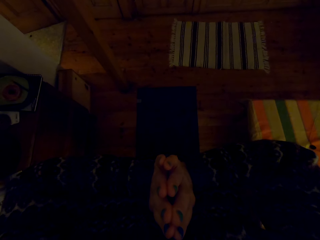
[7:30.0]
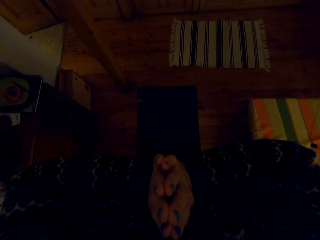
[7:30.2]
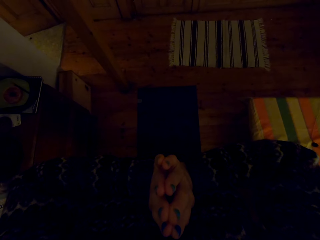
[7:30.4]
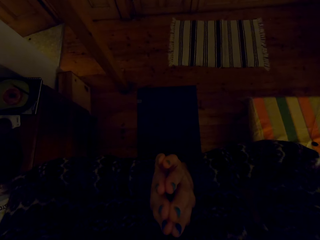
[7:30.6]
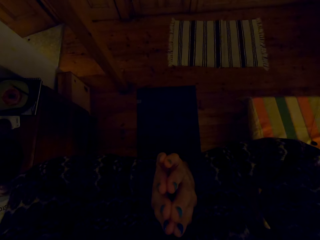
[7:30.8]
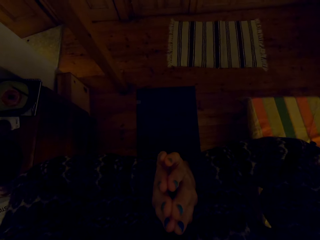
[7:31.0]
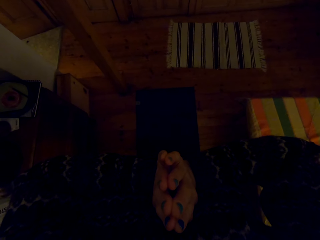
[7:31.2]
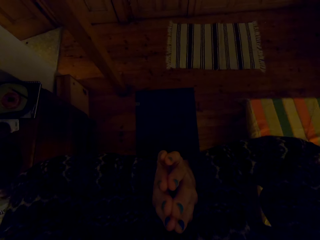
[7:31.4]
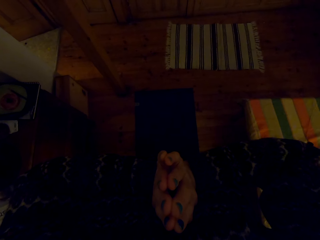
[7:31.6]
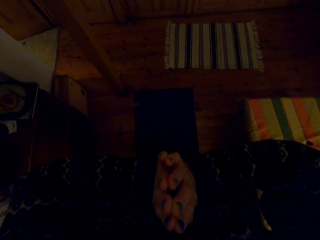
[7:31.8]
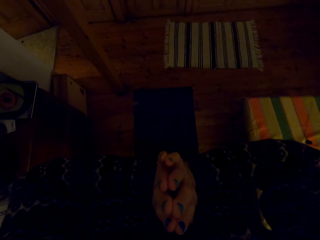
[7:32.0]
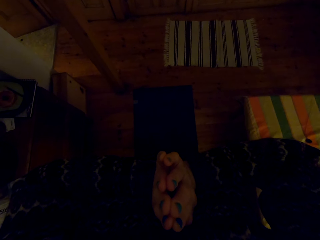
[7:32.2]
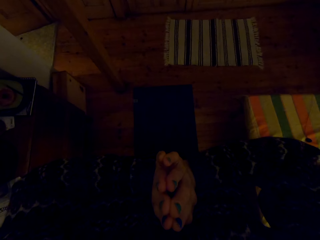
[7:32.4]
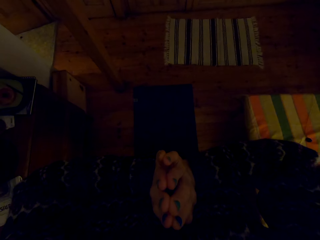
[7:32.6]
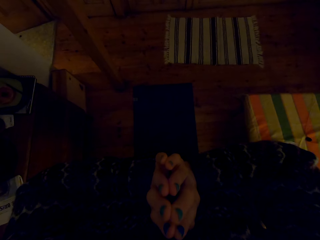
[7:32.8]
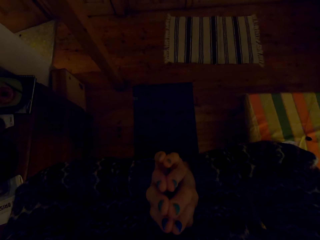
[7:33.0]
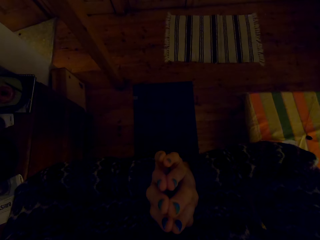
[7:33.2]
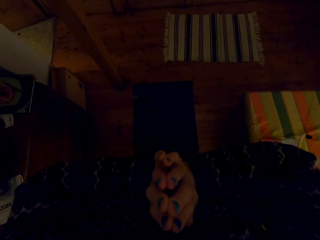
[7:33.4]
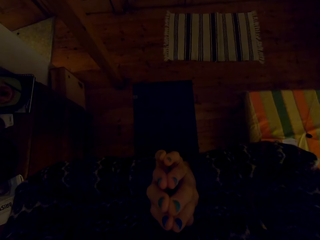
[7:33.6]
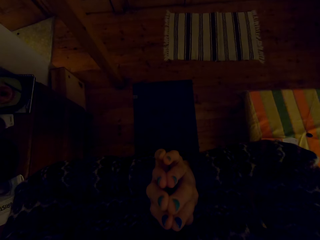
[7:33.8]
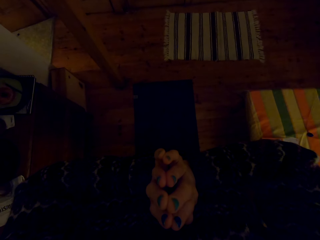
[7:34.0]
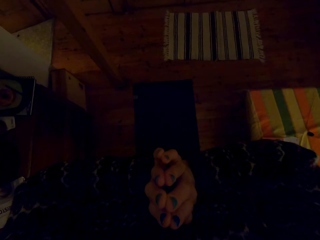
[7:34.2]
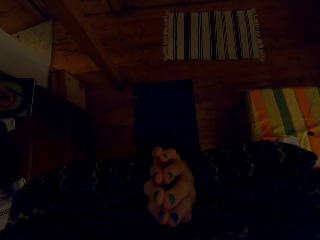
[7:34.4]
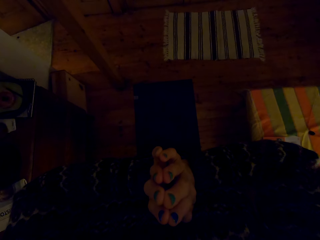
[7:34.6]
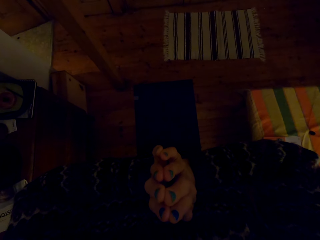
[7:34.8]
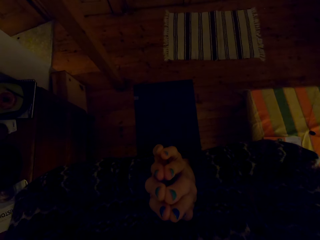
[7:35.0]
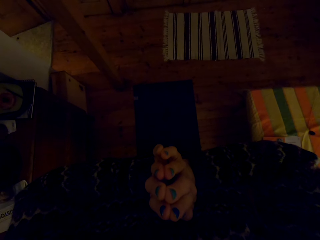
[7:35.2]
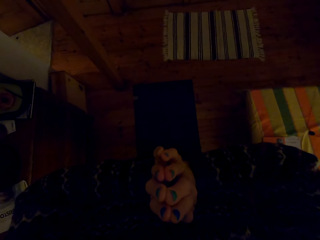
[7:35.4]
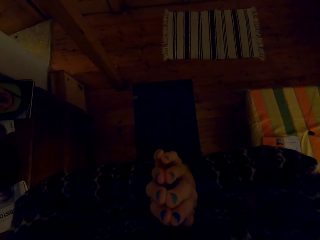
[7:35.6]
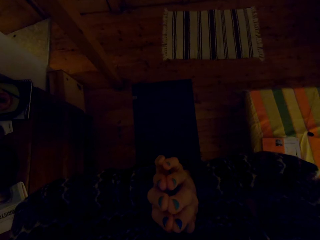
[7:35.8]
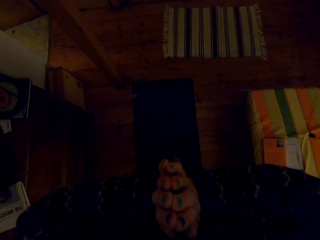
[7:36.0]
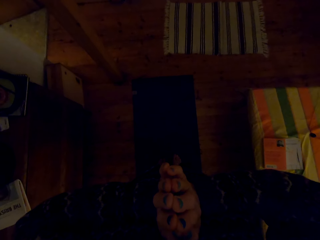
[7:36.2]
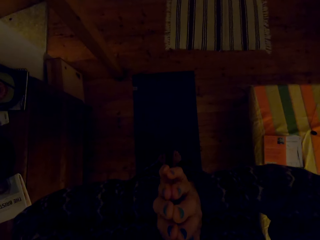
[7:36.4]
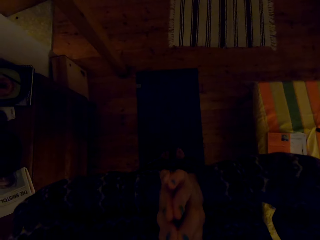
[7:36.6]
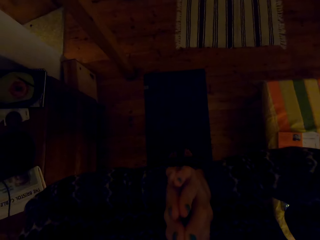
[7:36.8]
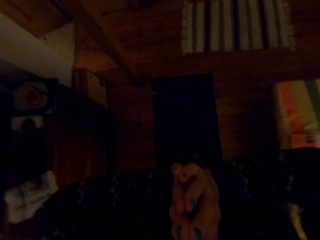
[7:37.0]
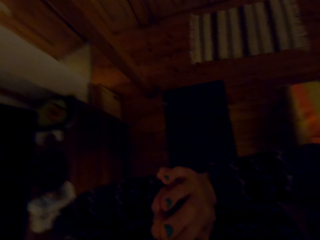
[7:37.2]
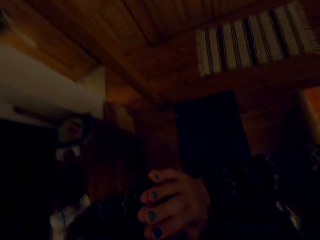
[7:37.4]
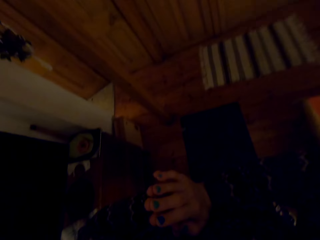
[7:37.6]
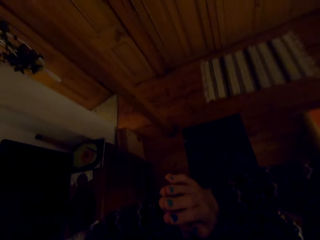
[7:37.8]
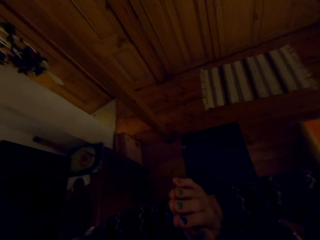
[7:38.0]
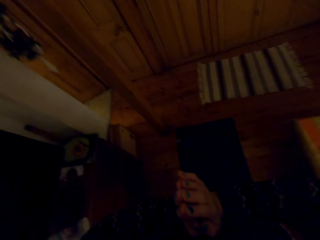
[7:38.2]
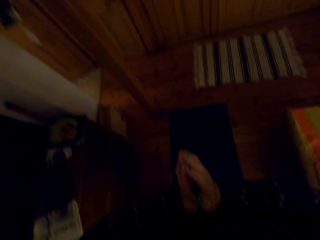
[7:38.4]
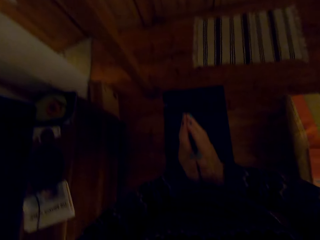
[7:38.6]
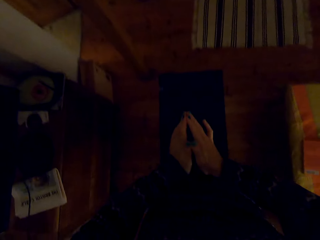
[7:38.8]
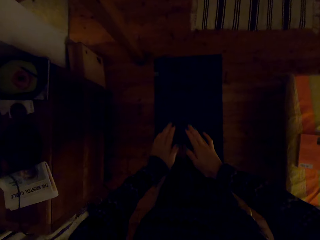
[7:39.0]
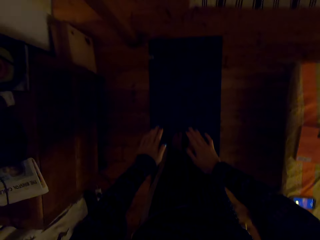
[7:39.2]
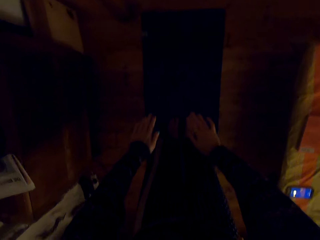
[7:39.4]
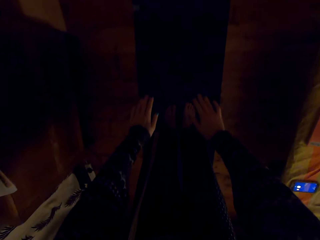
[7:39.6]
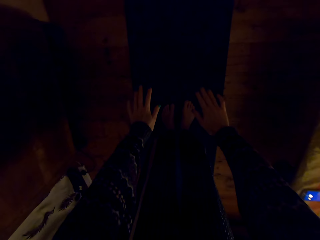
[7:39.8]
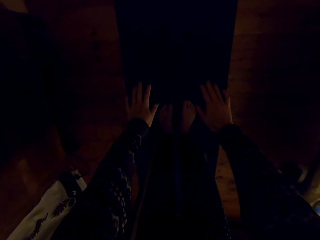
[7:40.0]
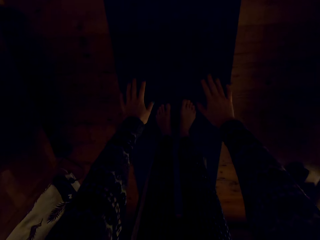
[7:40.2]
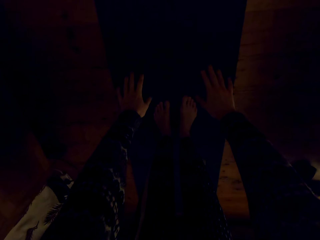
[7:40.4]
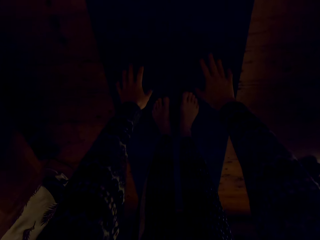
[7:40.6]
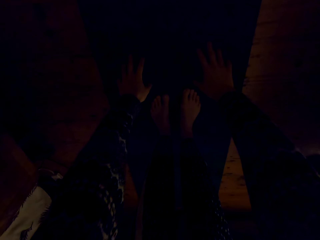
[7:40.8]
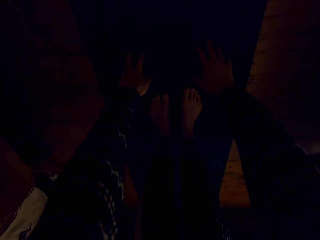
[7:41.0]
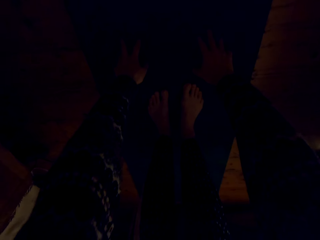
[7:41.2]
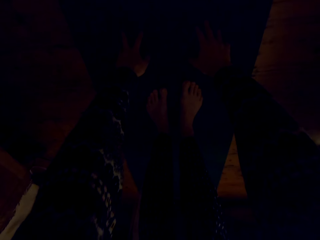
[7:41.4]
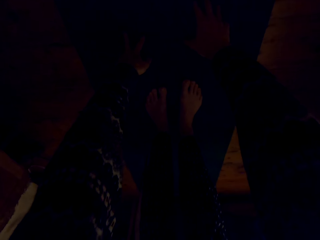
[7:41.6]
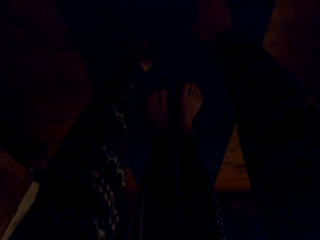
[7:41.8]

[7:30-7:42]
The camera wearer holds the floor with a hand.

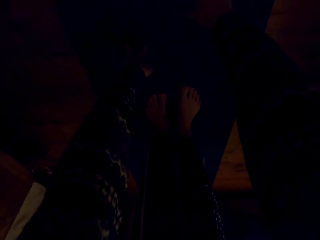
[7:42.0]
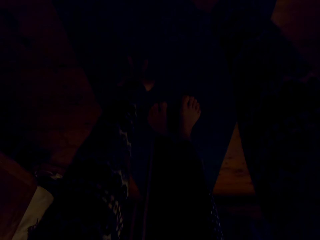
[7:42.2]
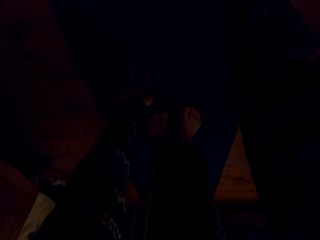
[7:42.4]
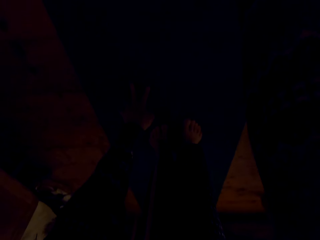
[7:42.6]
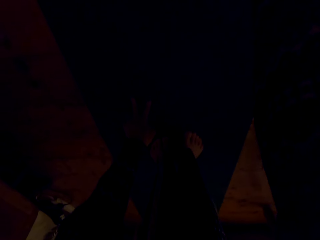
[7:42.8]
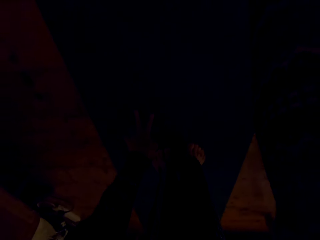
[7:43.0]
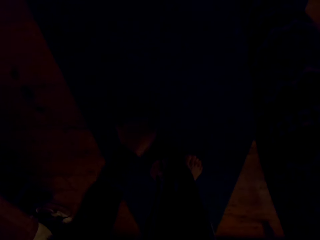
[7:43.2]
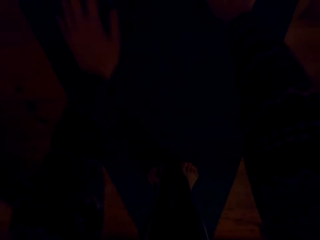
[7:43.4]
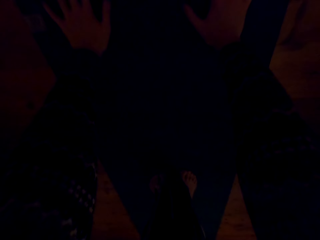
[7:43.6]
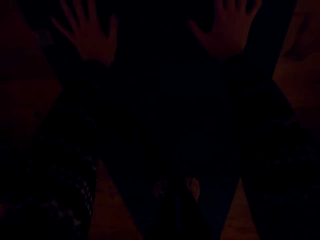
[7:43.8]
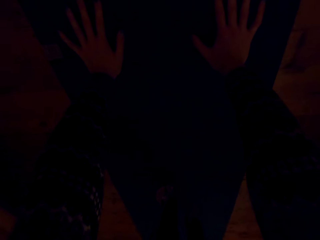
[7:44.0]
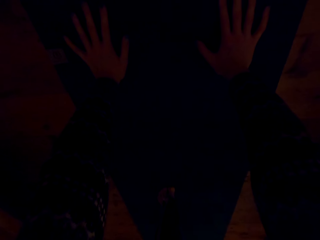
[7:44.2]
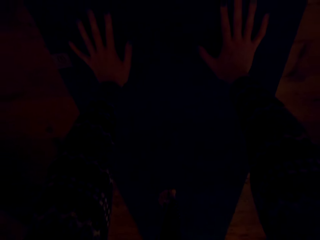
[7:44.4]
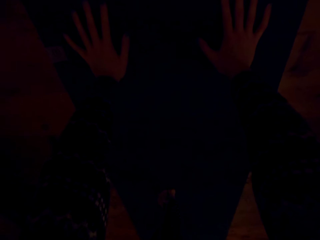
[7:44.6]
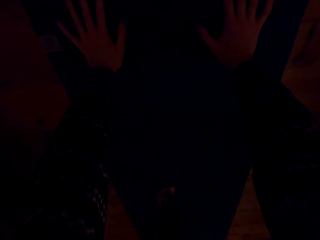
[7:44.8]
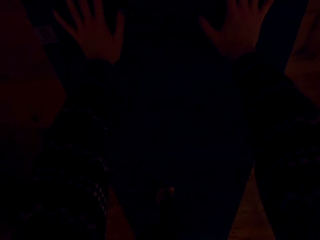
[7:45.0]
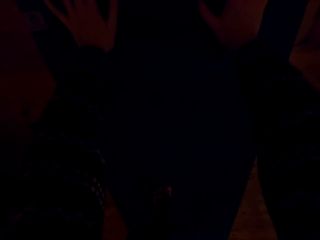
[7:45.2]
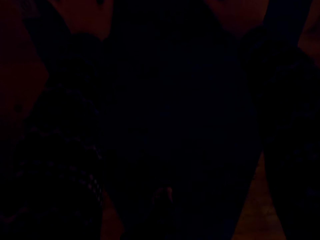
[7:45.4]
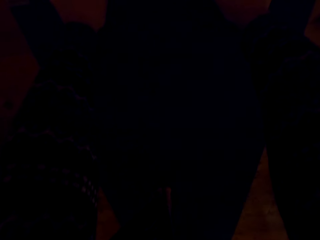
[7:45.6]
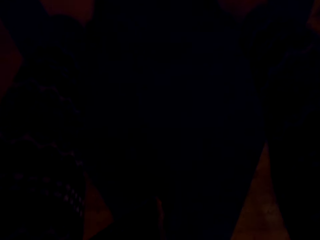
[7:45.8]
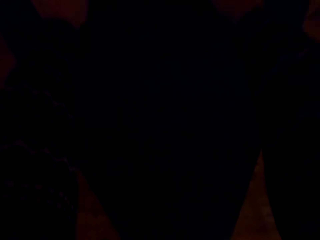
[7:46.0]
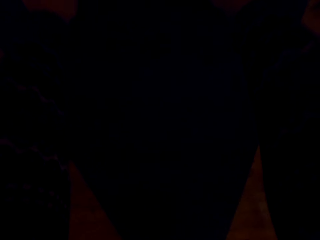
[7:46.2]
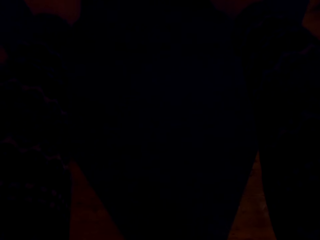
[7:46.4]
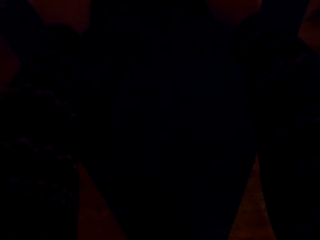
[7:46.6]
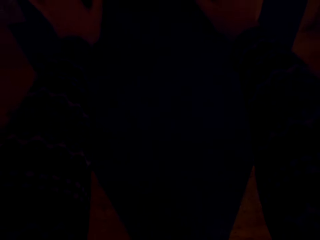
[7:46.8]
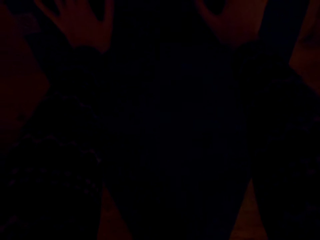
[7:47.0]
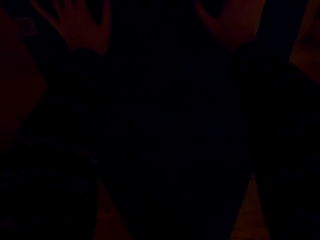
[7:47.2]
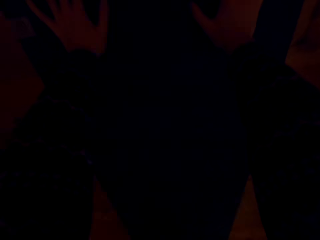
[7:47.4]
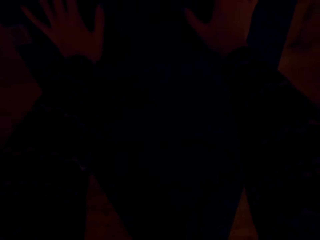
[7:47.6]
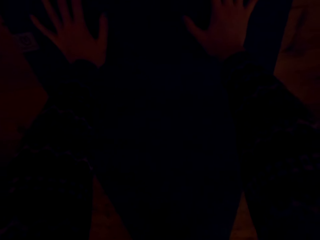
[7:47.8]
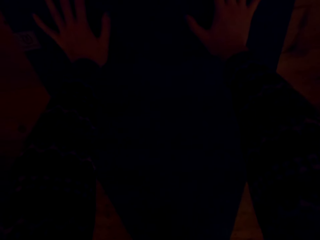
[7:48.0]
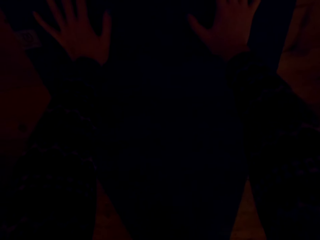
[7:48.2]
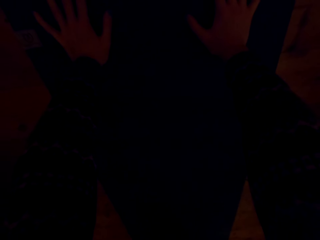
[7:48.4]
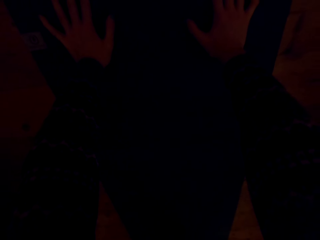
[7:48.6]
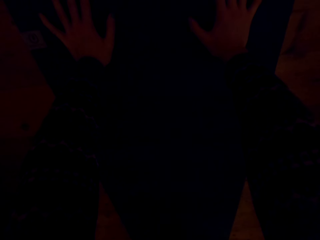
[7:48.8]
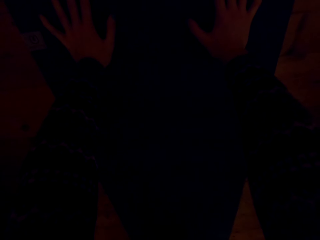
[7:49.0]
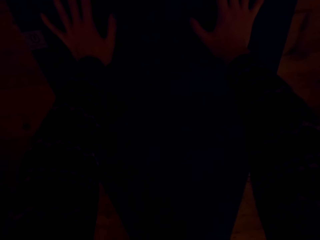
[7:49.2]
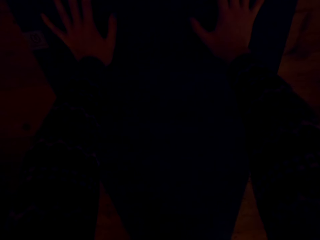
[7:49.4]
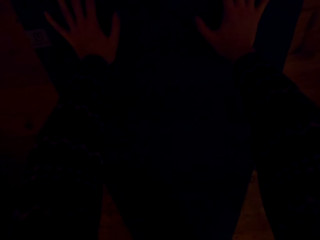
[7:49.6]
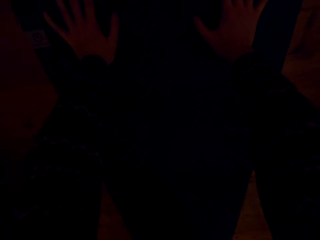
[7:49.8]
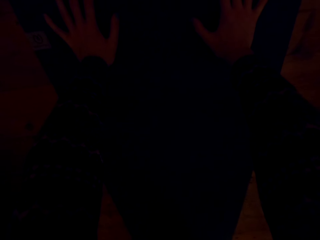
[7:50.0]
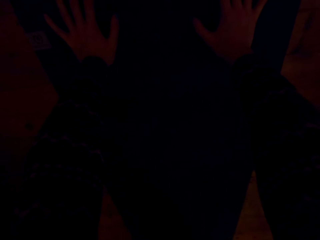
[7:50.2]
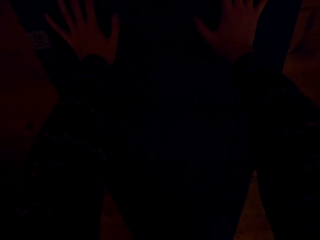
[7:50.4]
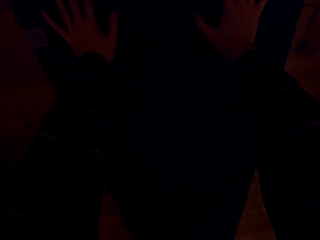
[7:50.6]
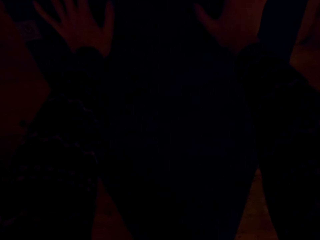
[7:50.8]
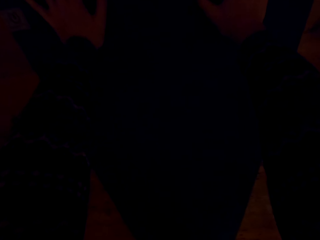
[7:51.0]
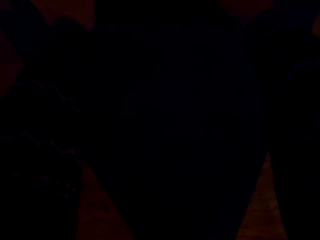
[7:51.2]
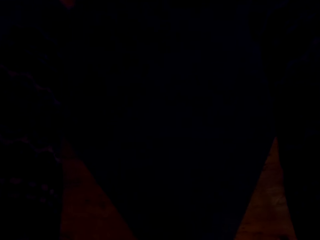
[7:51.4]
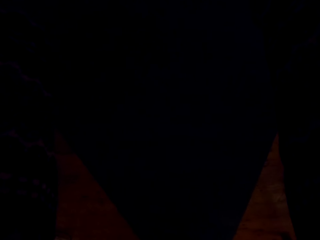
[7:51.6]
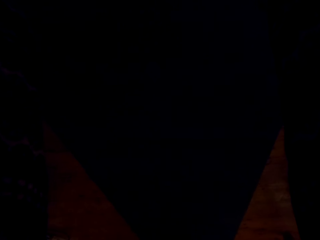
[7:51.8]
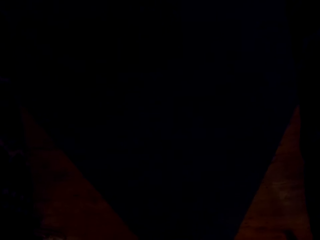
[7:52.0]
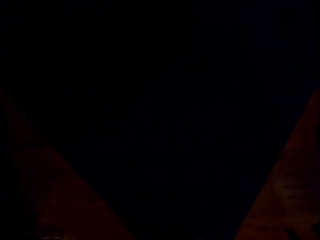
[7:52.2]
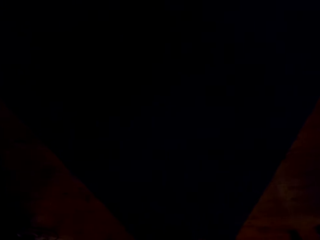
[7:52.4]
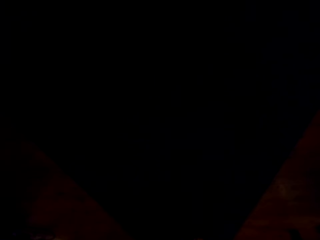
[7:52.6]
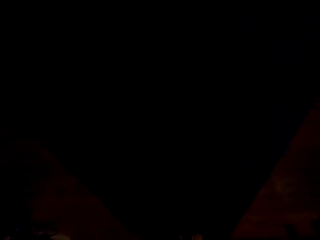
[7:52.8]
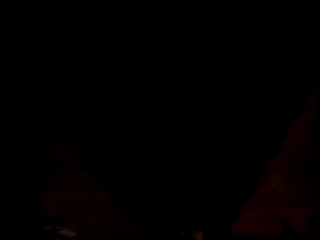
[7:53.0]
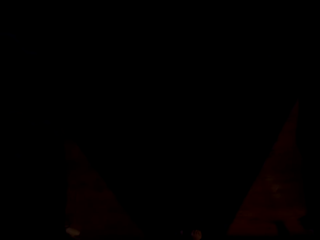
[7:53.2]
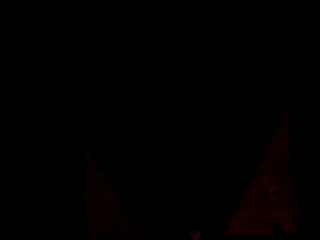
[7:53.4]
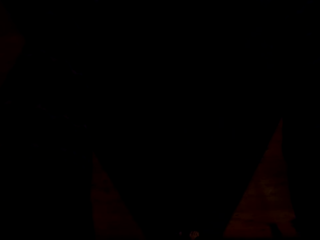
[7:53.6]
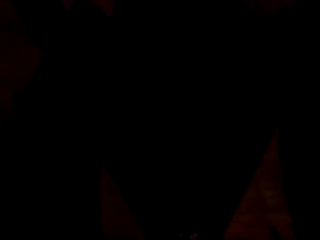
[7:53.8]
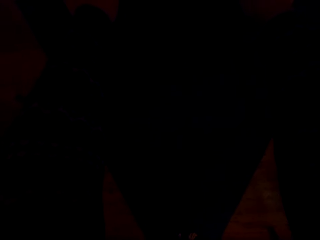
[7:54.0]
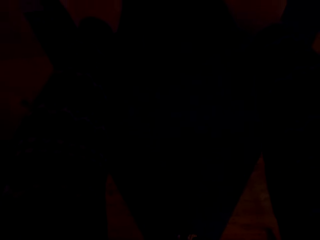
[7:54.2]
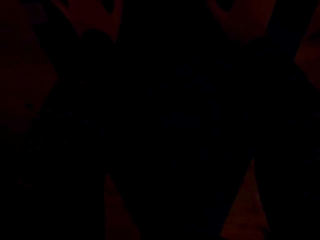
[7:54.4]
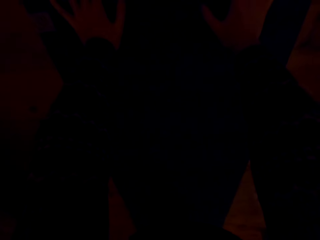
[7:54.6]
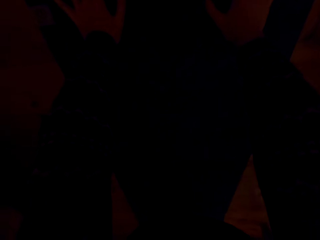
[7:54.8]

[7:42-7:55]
The camera wearer bends down.
